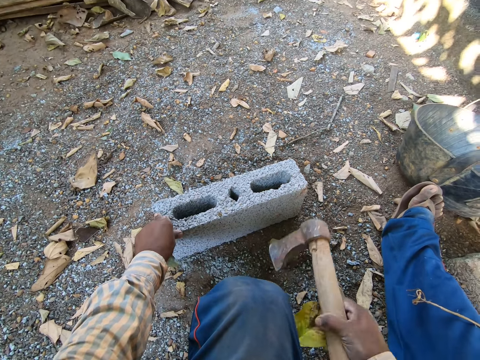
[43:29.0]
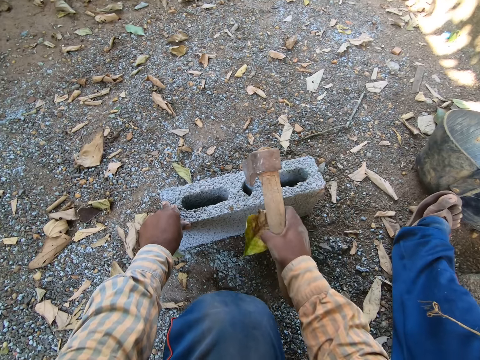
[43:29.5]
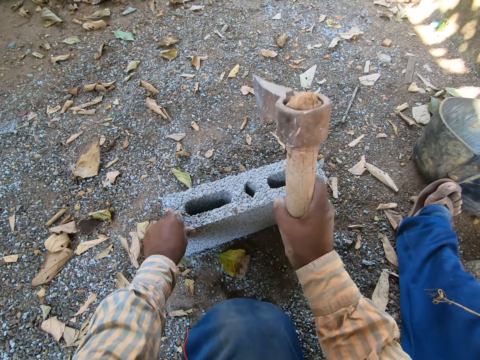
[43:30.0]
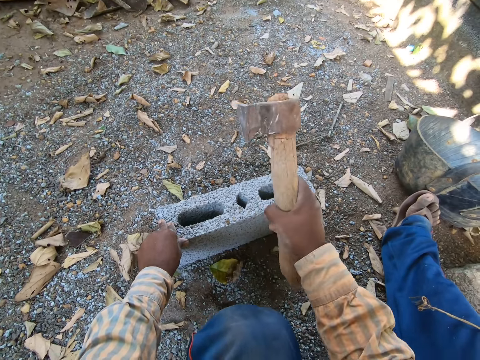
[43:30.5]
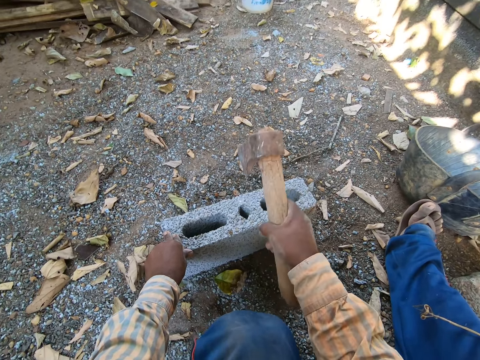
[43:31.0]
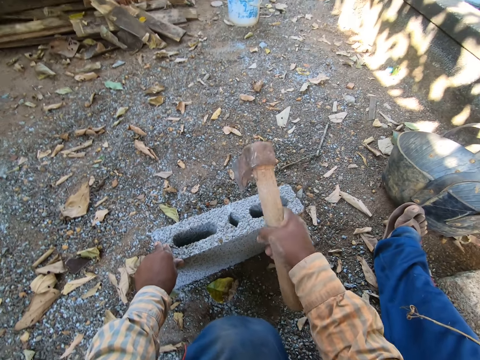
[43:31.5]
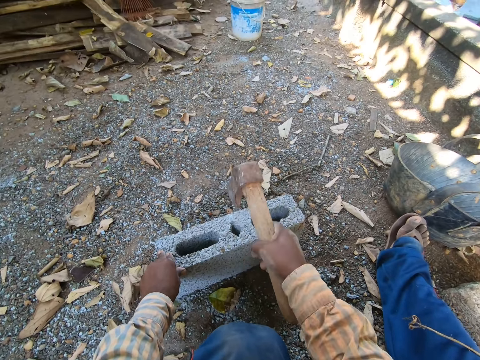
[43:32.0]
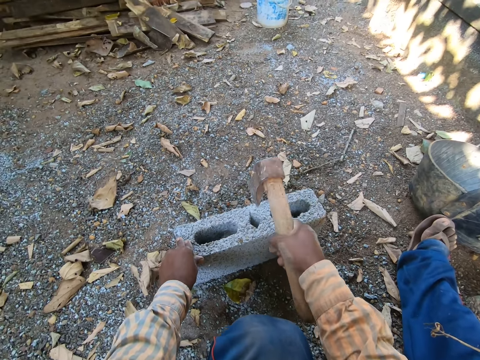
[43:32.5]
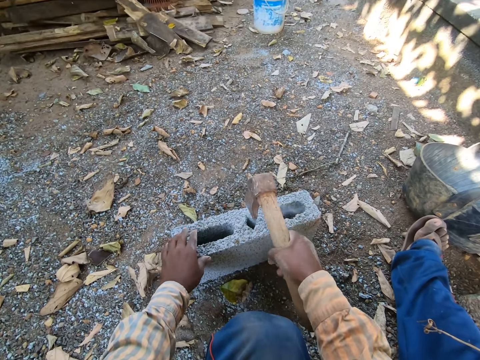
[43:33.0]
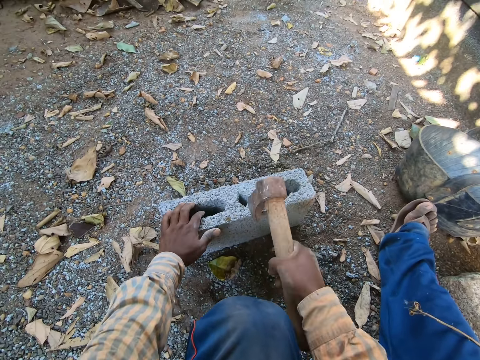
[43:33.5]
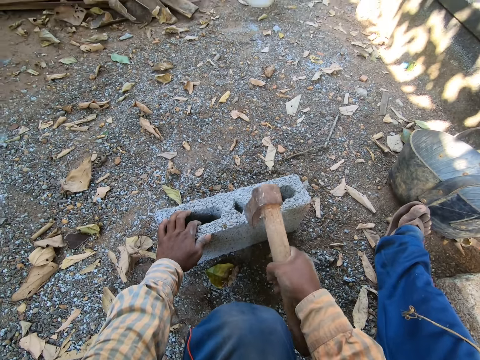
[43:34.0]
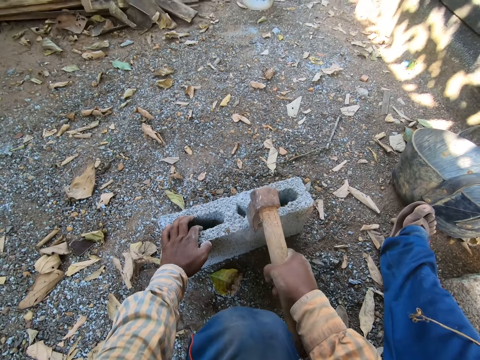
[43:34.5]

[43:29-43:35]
The camera wearer picks the axe from the ground with his right hand. He hits a brick with the axe. He divides the concrete block into two with the axe in his right hand.

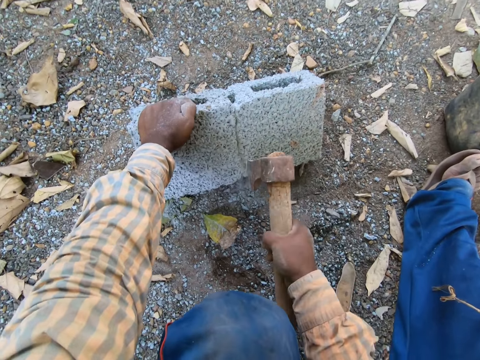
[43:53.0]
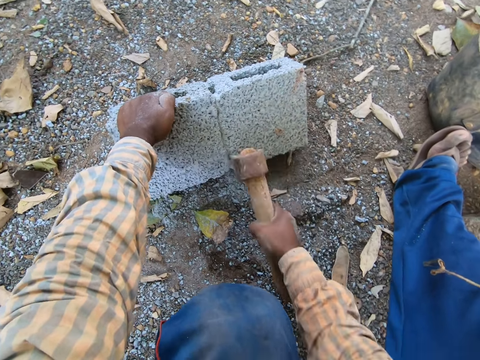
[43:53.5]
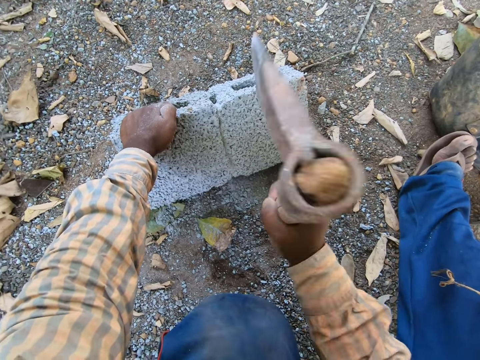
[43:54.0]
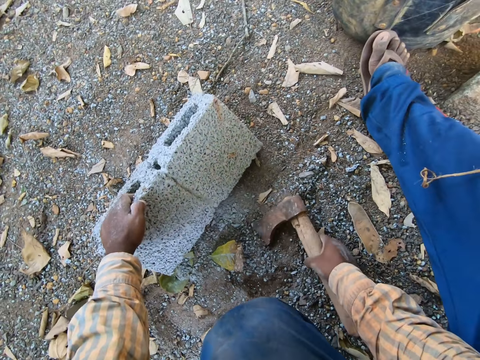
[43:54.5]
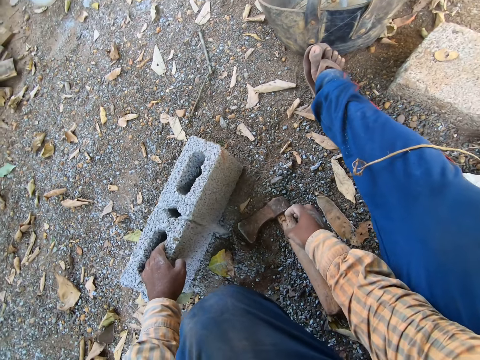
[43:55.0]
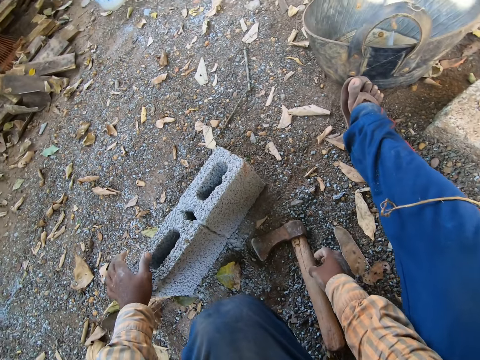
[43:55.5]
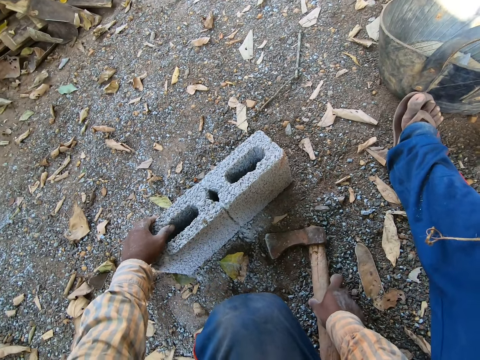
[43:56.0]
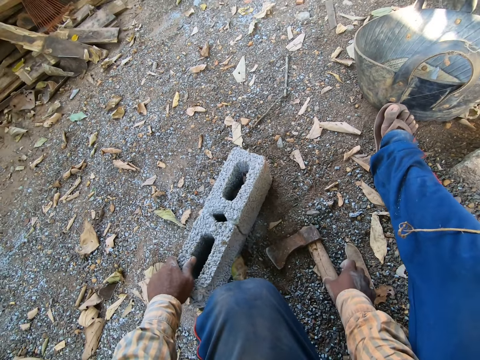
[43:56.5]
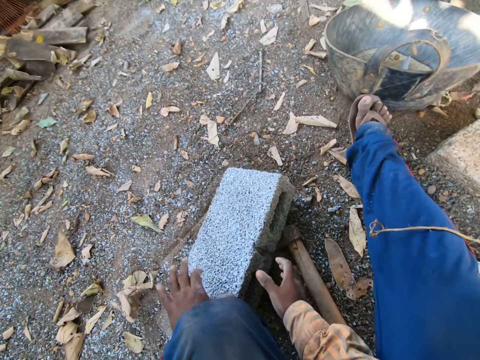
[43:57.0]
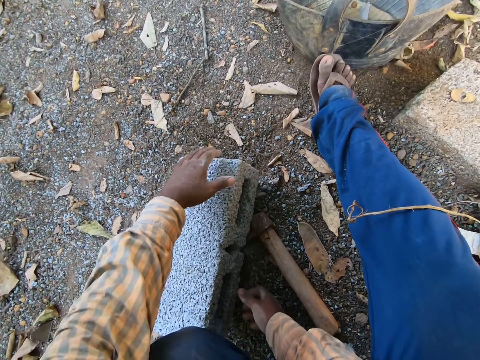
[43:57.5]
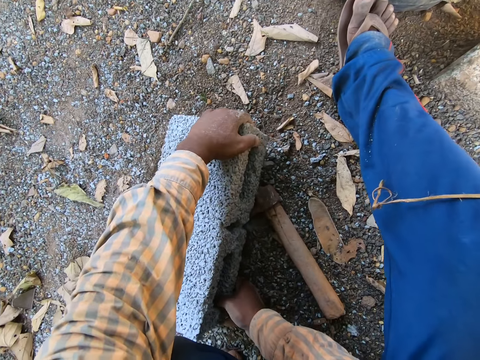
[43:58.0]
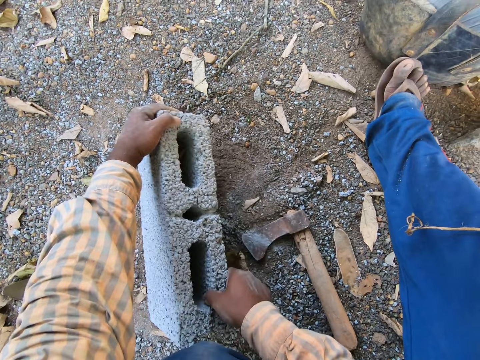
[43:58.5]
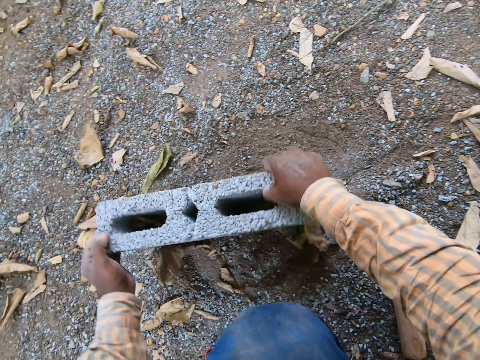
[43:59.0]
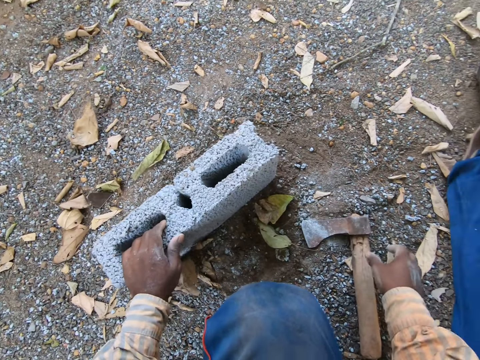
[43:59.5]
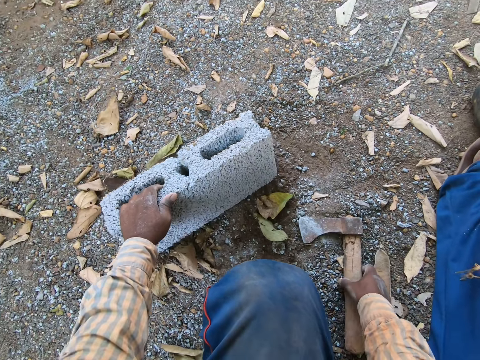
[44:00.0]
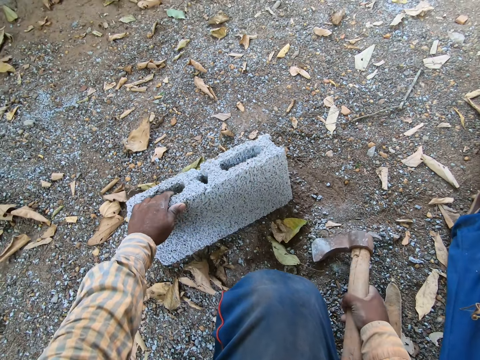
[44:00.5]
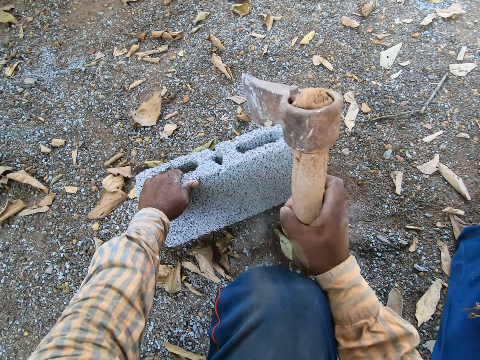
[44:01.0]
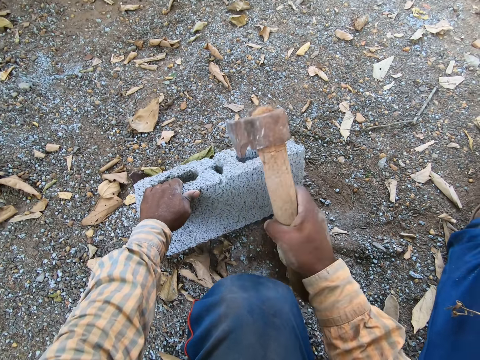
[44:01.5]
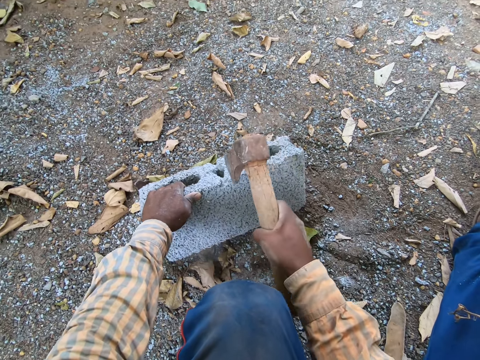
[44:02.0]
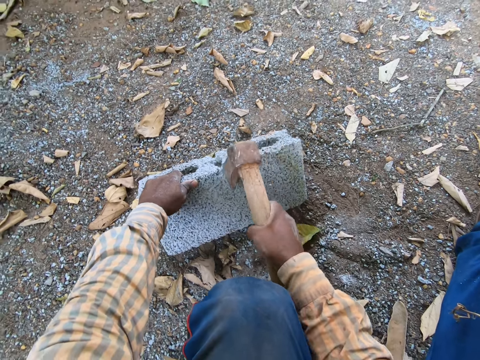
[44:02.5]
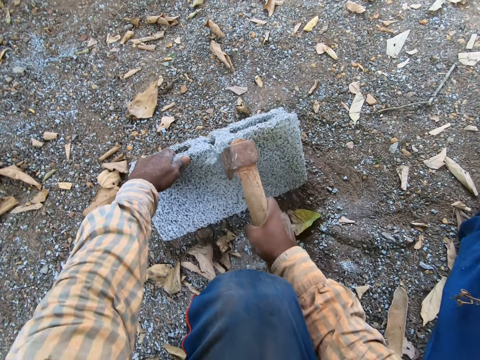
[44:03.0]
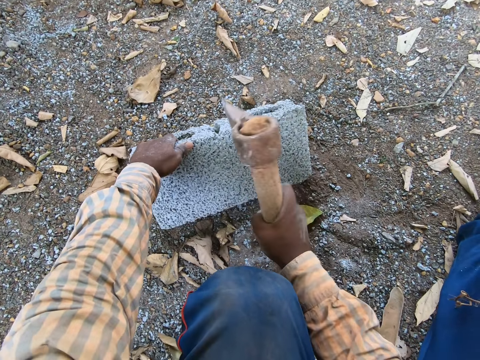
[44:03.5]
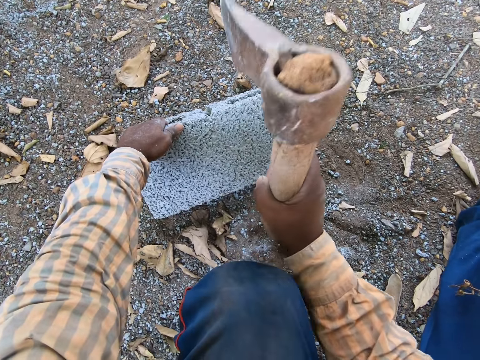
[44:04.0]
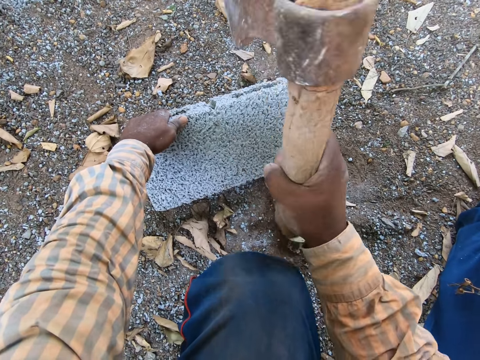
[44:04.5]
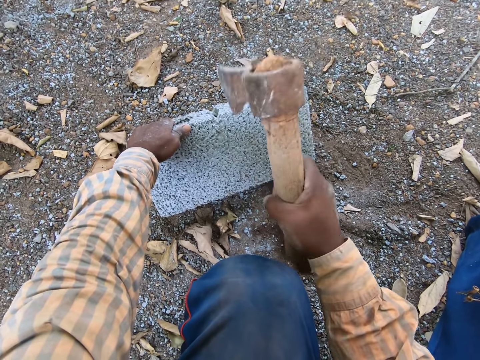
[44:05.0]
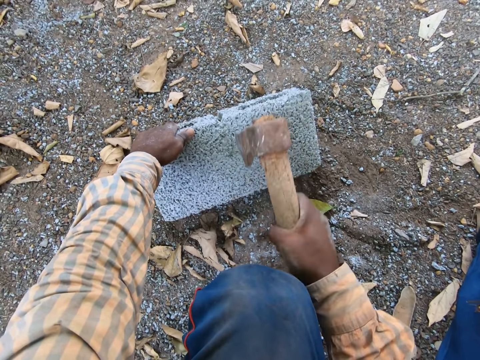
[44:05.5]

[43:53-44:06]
The camera wearer drops the axe in his right hand on the ground. He moves the axe on the ground with his right hand. He turns the concrete block or brick on the ground with both hands. He holds the concrete block on the ground with his left hand. He picks the axe from the ground with his right hand. He divides the concrete block into two with the axe in his right hand. He hits the brick with the axe.

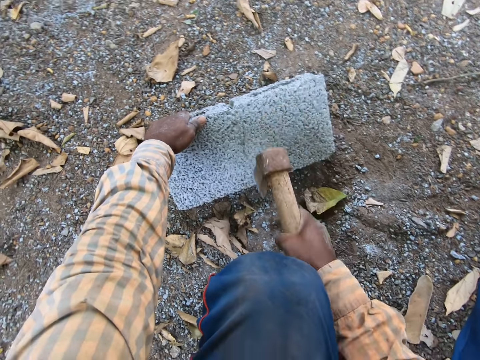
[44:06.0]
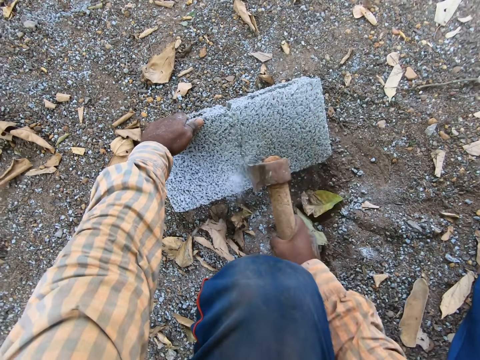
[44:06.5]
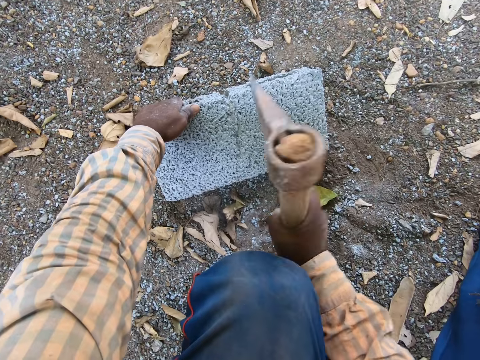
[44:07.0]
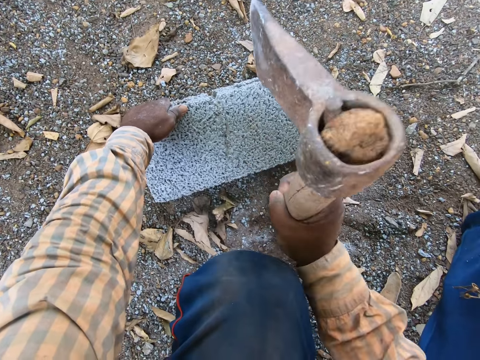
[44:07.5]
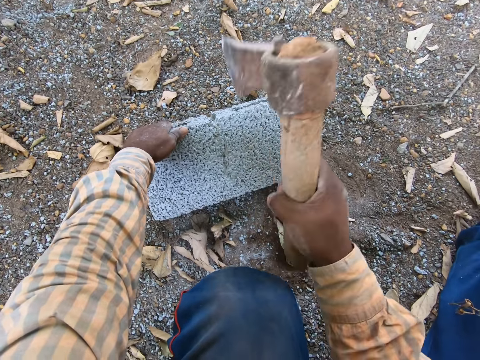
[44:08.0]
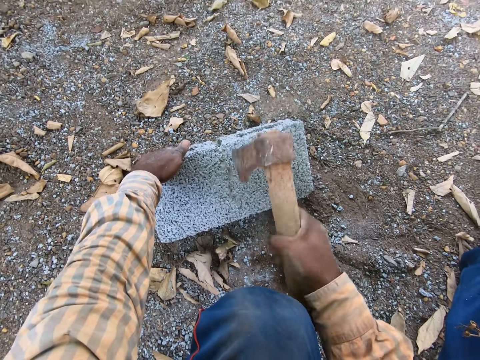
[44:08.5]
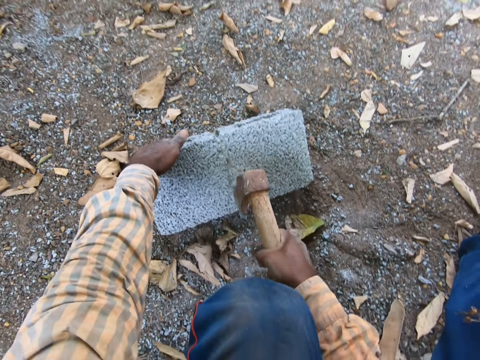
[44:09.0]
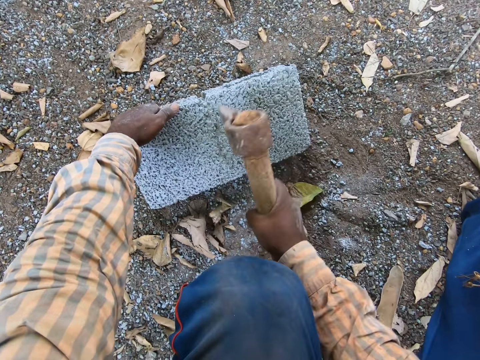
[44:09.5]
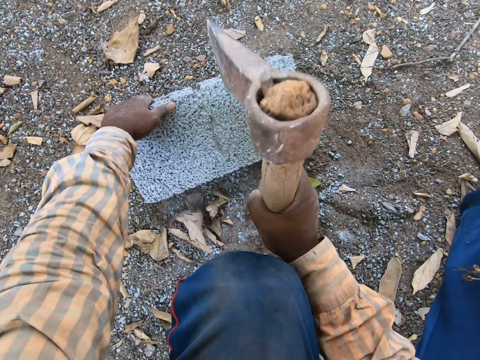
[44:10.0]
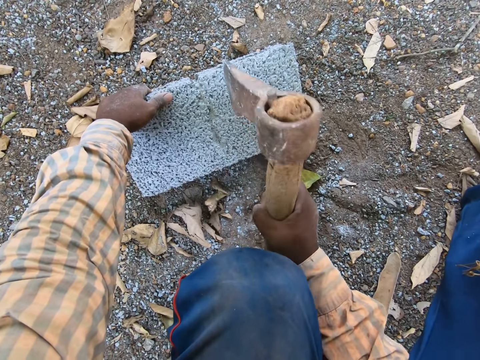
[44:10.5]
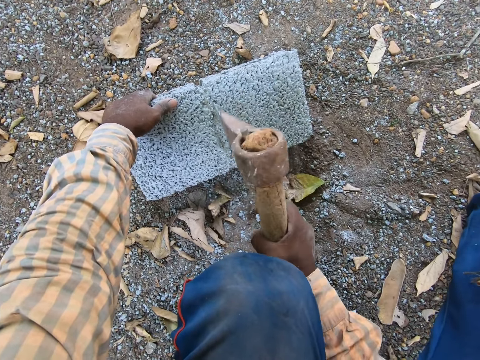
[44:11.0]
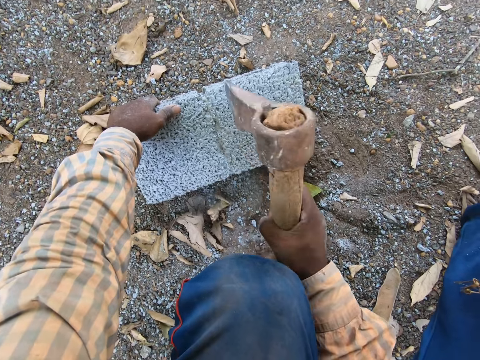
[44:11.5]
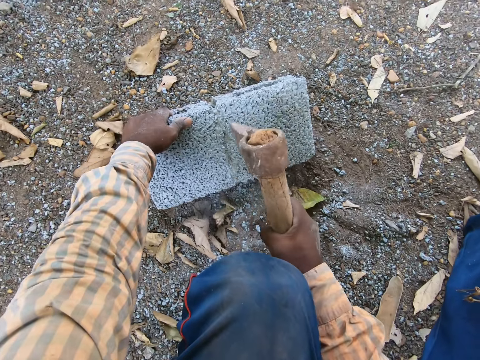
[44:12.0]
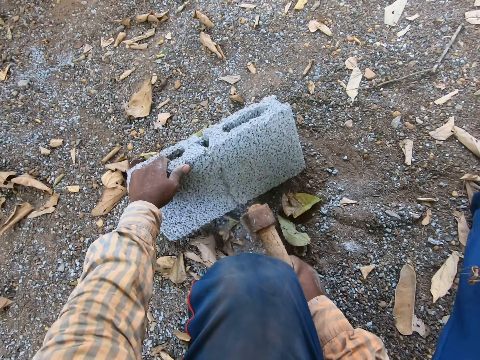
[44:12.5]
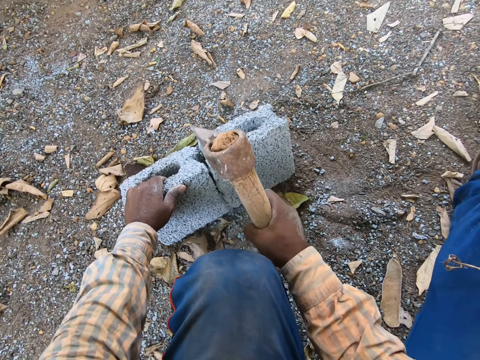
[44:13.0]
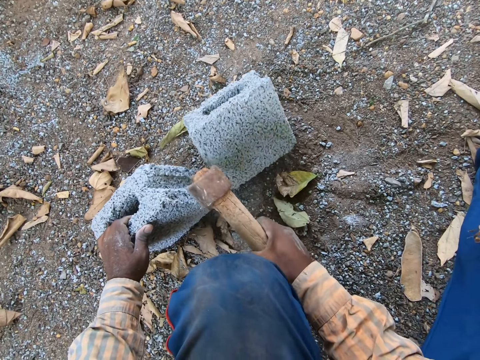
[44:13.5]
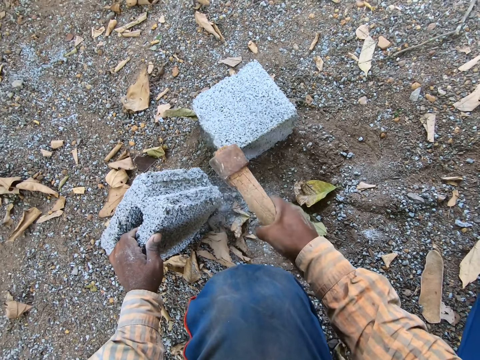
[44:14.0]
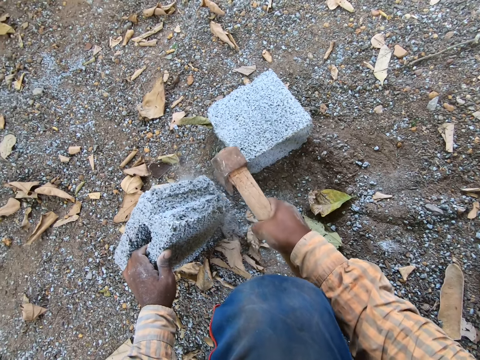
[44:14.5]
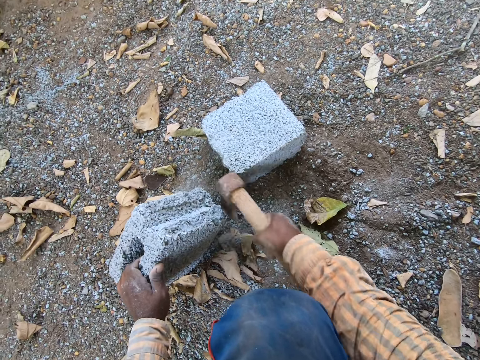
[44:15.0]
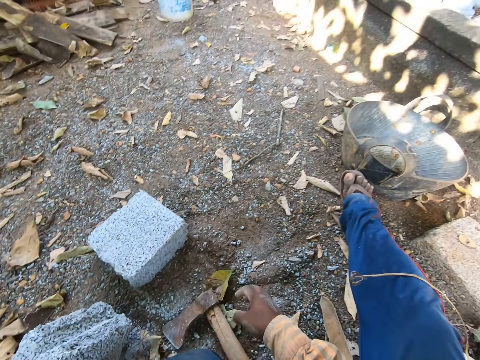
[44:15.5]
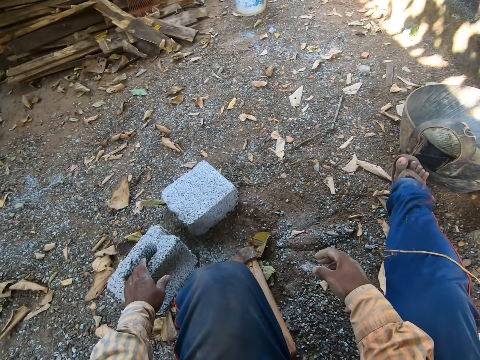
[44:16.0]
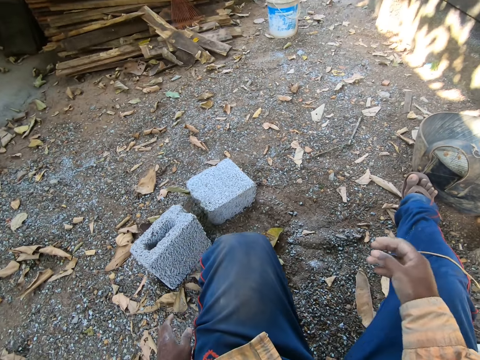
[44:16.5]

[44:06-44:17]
The camera wearer smoothens the edge of a half of the concrete block with the axe in his right hand.
